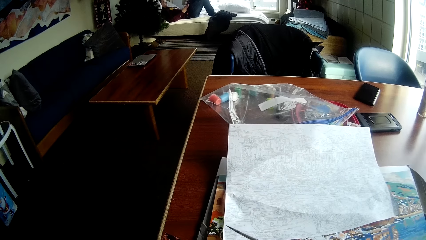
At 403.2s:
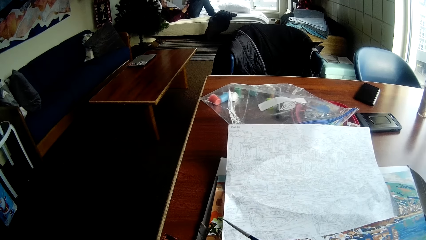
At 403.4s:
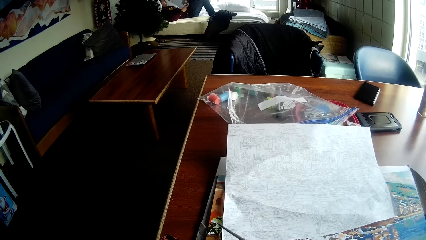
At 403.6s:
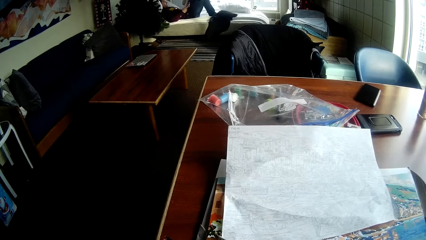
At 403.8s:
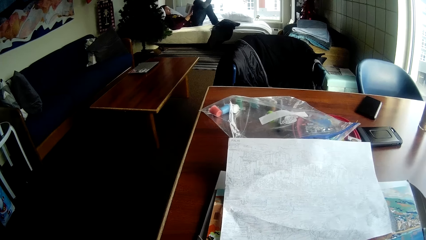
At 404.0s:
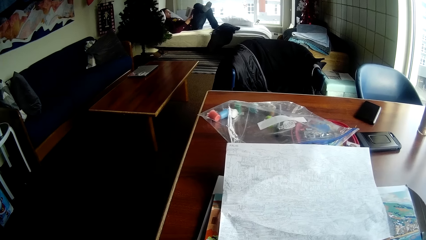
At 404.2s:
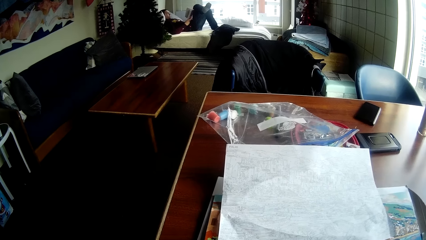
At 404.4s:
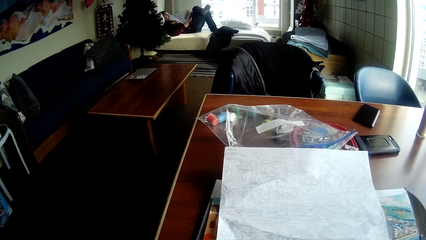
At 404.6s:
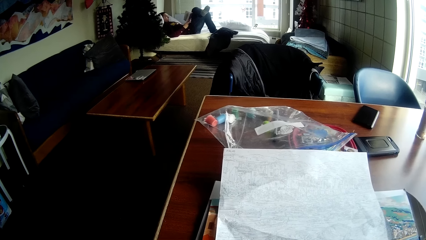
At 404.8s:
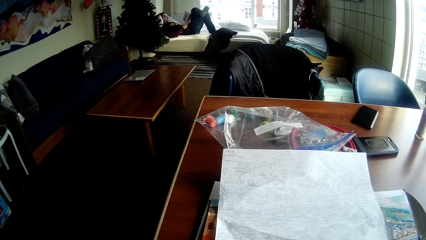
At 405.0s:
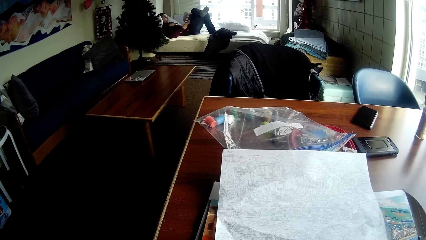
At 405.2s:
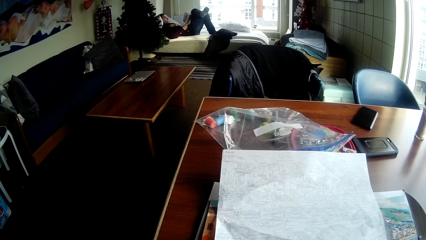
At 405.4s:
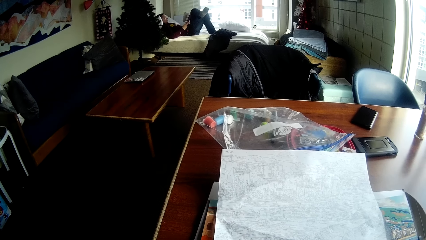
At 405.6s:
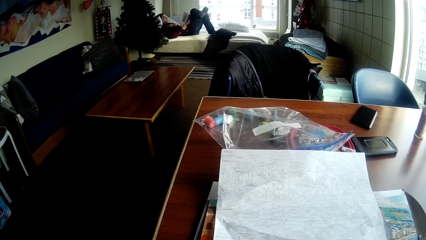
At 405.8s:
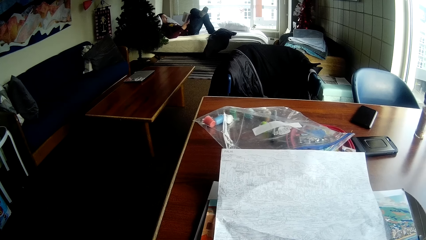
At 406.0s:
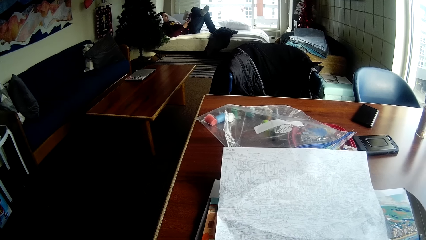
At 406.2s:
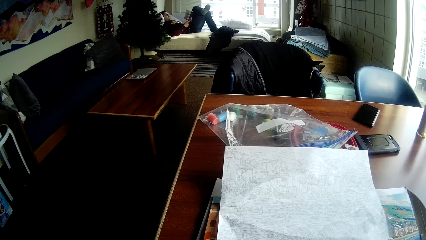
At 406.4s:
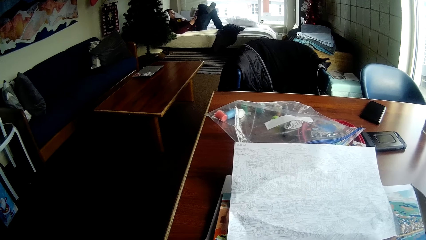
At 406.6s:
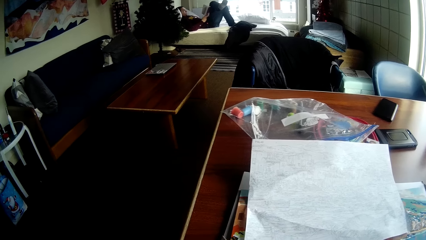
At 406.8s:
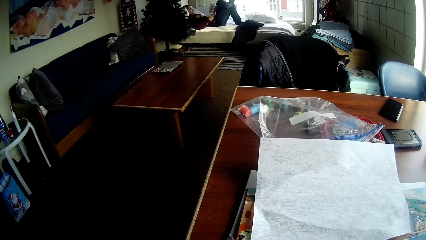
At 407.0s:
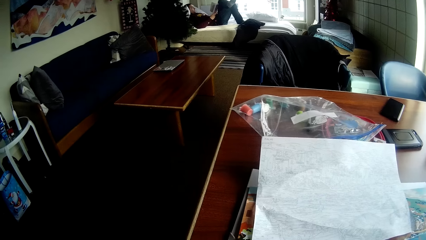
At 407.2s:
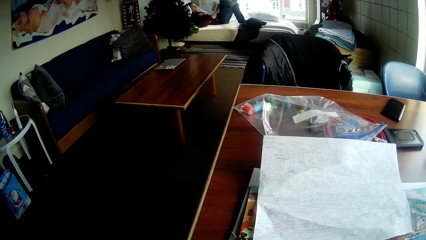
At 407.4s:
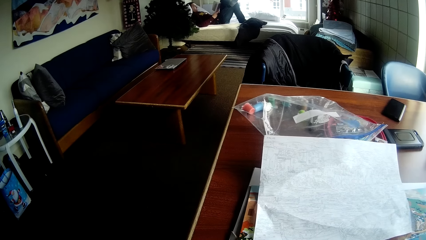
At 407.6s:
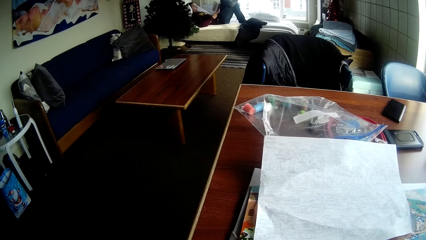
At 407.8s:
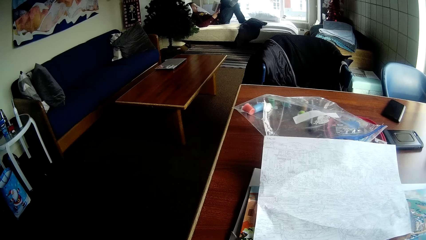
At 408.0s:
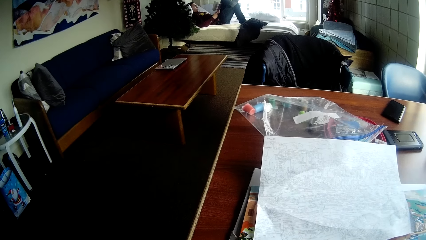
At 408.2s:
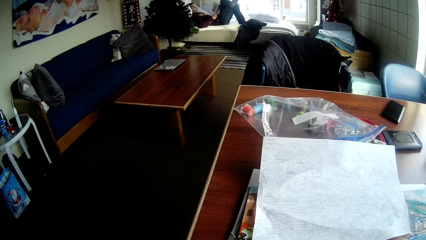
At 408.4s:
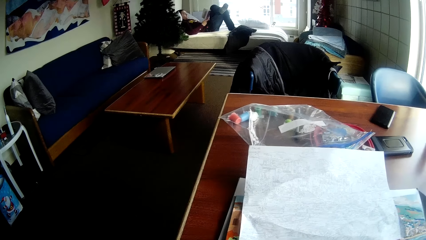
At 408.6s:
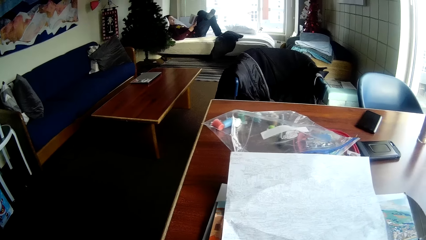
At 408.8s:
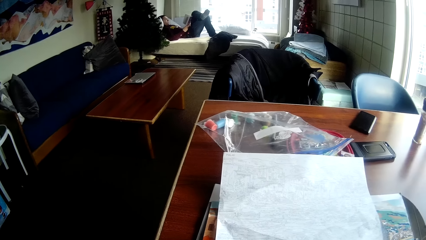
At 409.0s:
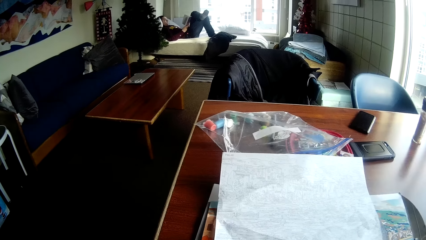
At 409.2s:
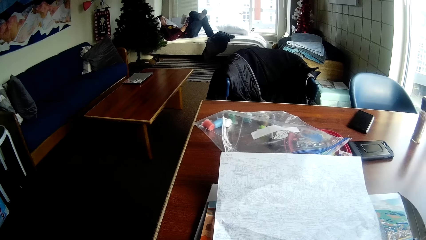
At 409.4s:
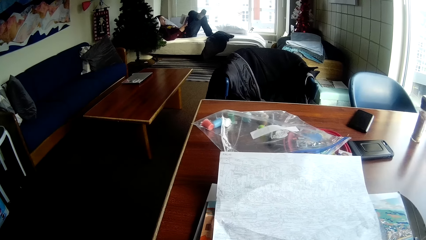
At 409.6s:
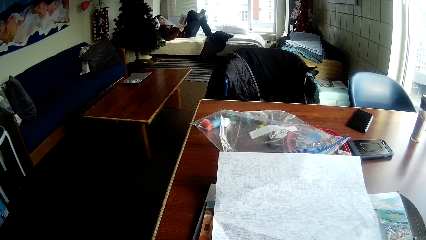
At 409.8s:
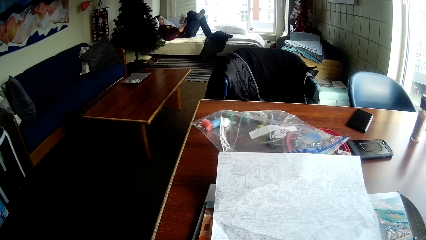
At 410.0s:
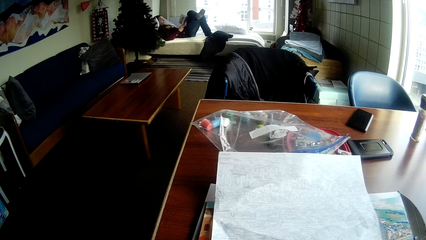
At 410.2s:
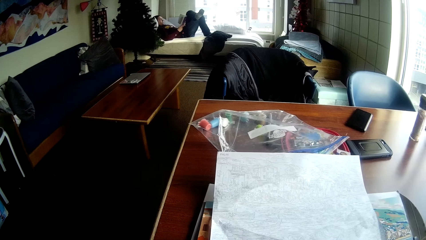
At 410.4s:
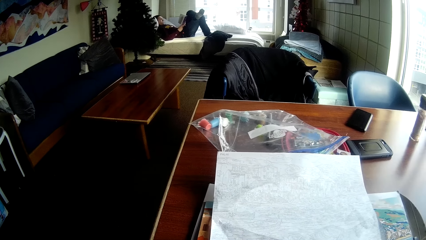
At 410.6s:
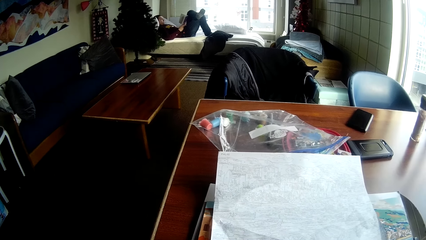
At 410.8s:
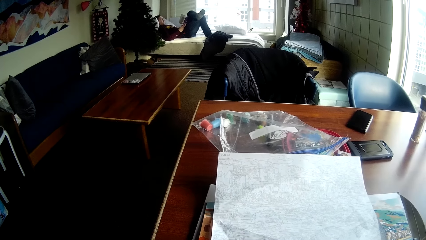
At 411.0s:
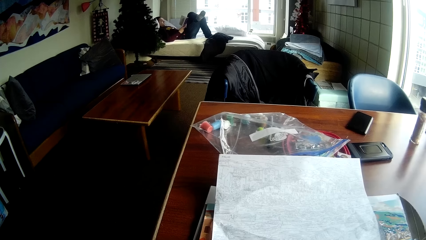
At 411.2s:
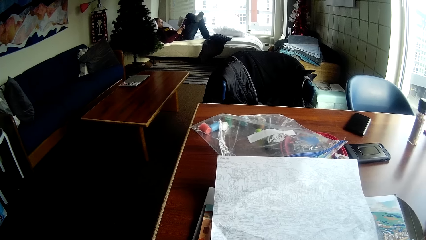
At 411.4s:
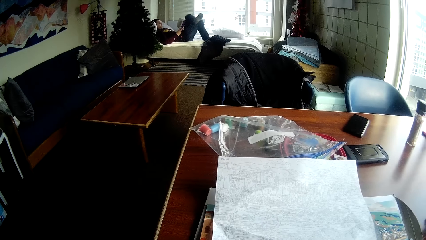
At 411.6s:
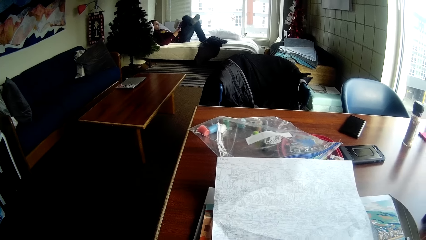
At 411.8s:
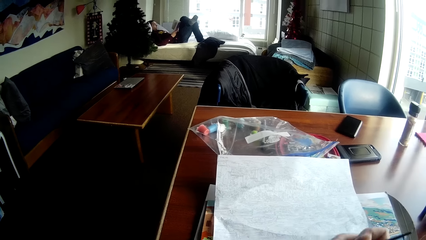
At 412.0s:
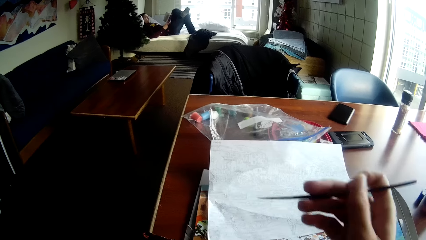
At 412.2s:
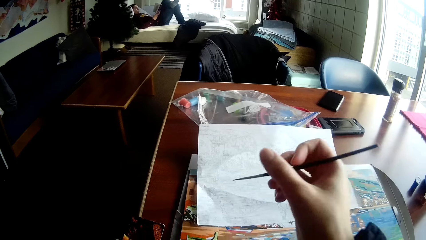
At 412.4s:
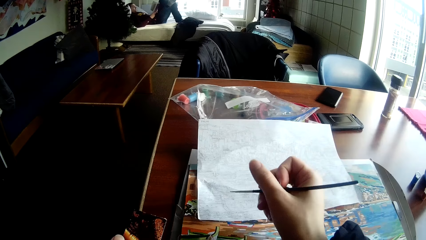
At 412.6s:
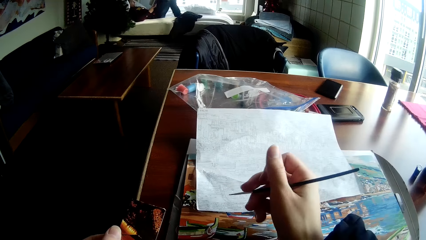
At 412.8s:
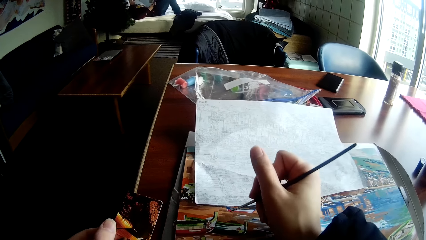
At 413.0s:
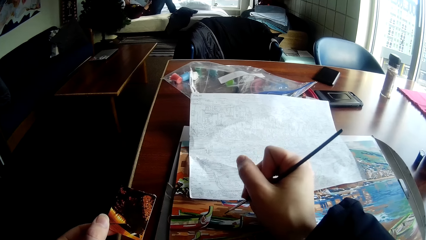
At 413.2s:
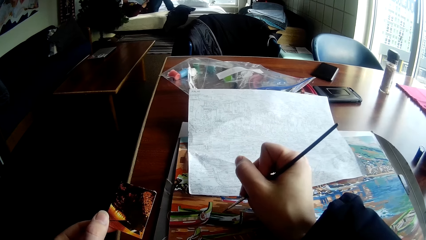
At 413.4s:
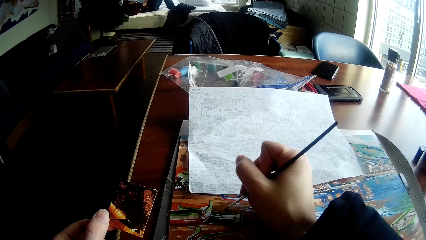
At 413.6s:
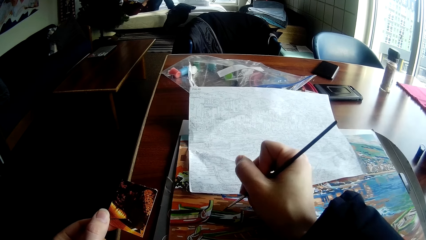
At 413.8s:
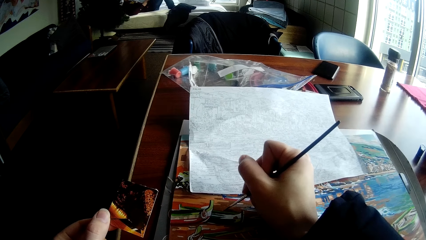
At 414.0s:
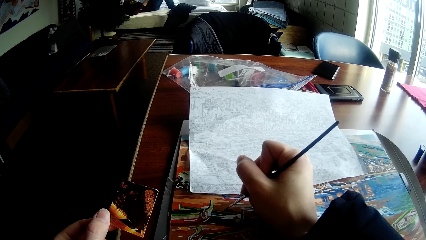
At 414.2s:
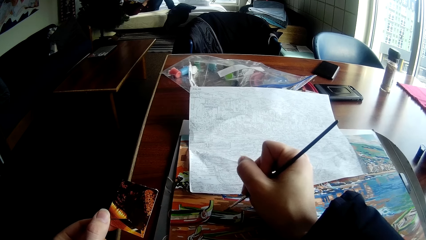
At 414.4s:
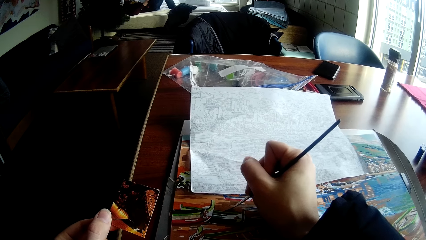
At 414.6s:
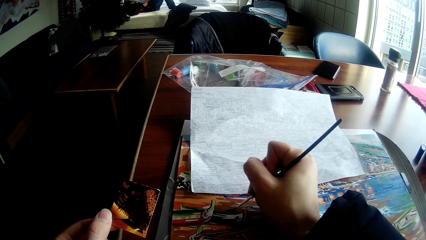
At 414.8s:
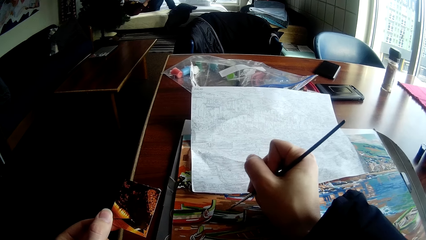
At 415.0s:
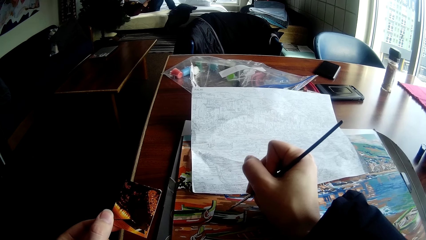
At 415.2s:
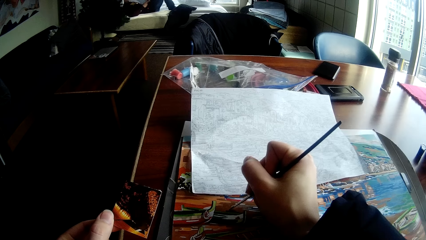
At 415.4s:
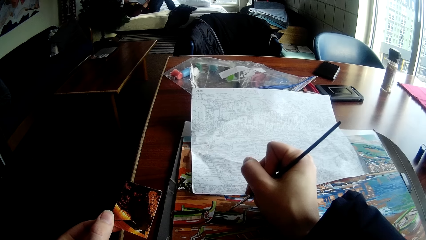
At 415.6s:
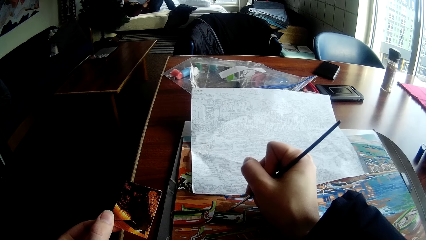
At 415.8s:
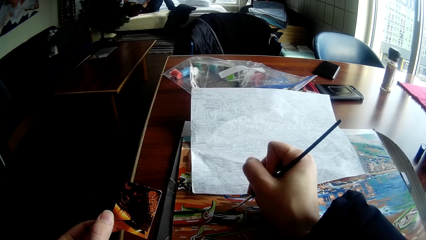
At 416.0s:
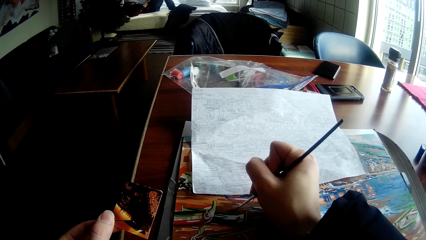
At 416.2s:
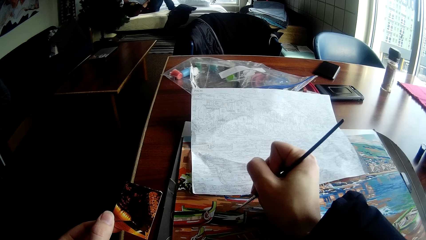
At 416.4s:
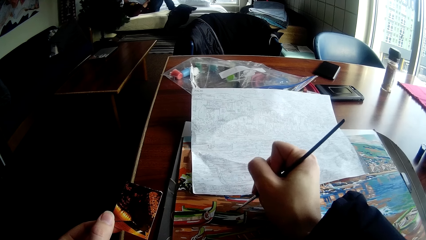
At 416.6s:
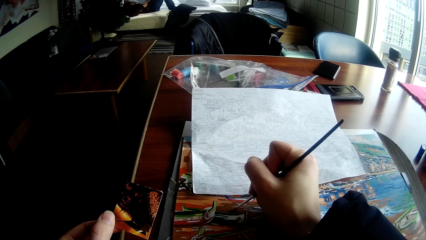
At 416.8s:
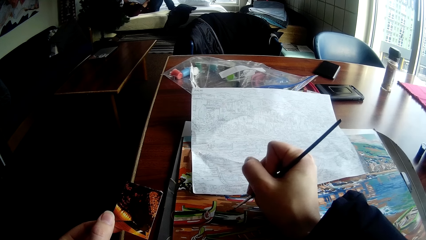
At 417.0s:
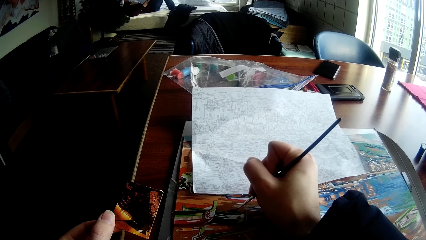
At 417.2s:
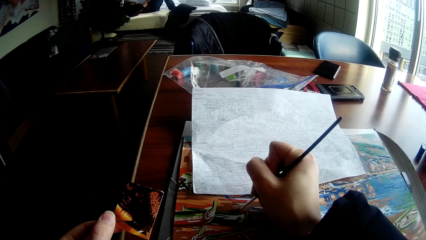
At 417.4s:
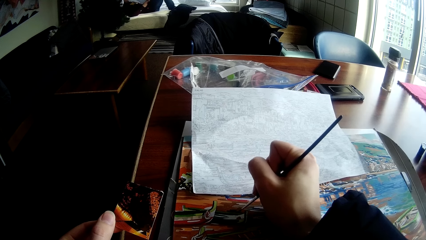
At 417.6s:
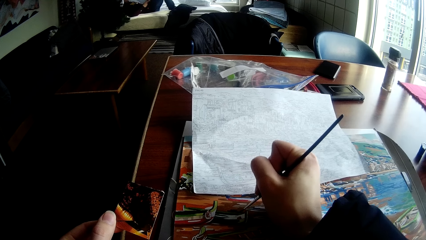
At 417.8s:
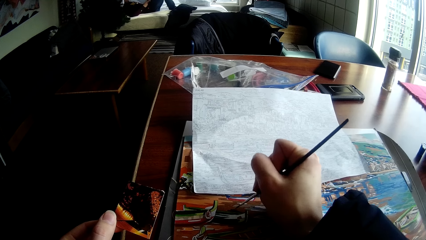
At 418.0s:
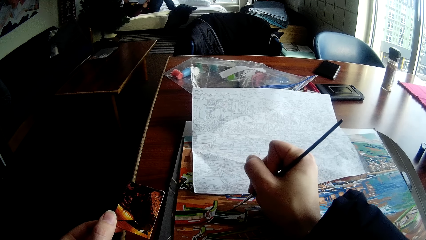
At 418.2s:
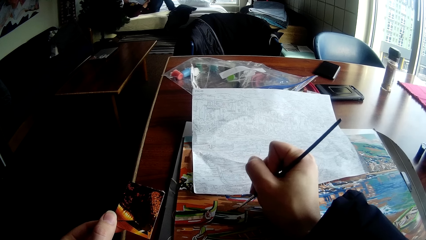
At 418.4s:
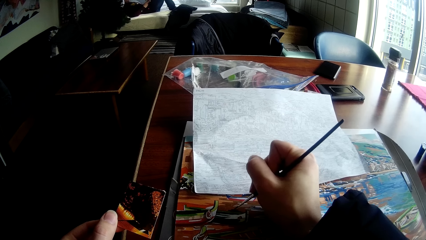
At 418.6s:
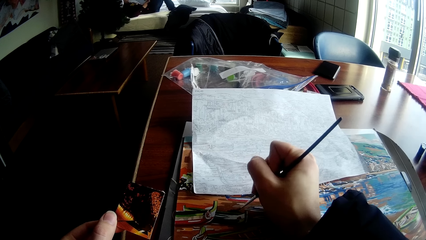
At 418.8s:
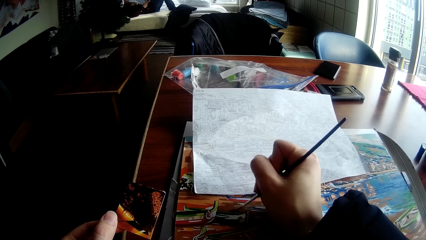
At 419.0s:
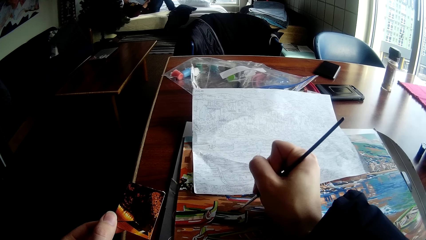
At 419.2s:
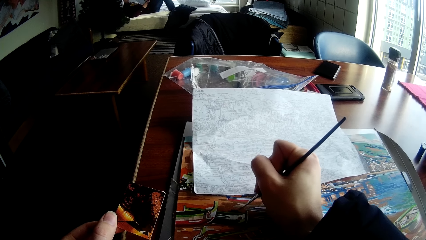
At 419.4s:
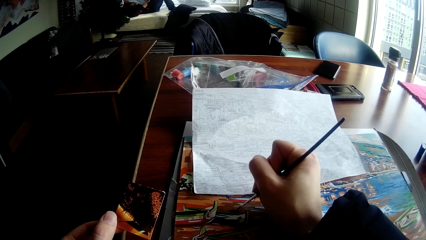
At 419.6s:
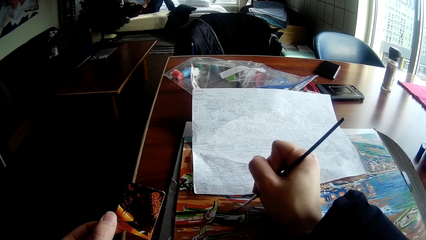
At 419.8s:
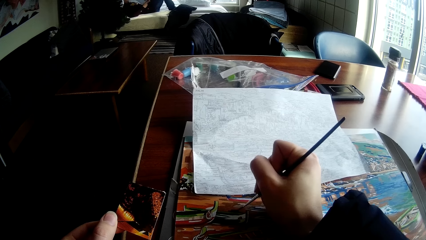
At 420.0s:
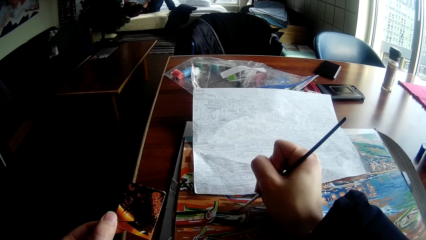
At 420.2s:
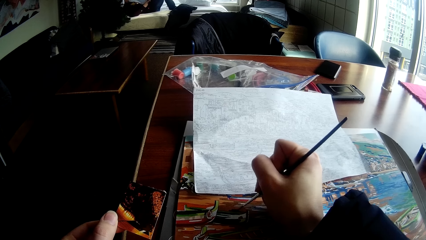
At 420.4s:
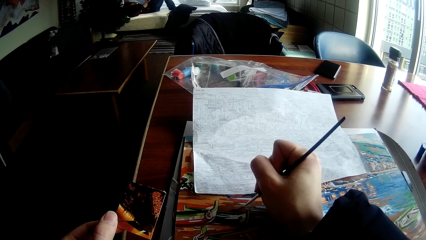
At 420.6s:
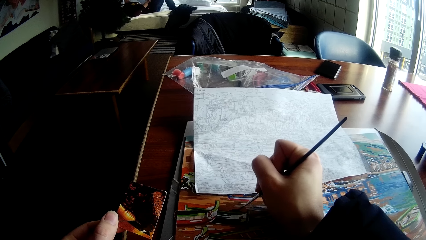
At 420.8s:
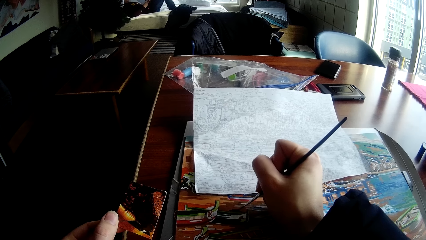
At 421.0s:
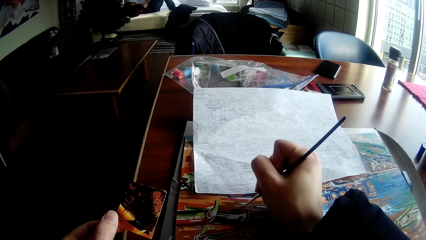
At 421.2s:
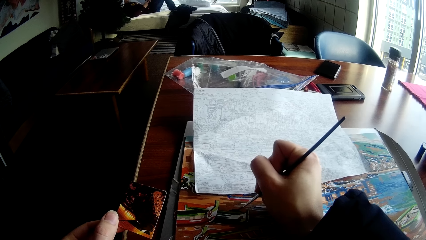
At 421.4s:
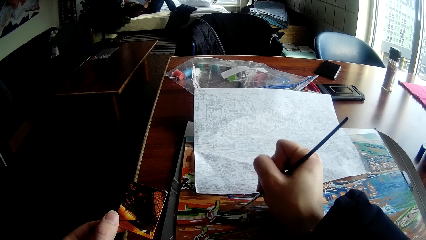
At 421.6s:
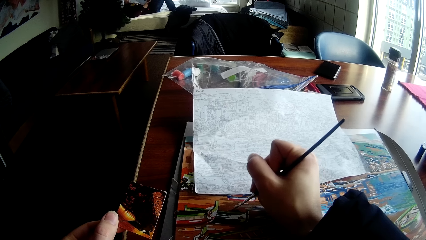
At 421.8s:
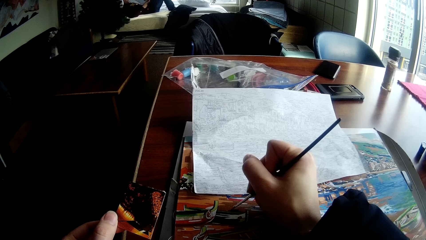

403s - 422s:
The camera wearer paints the drawing on the table with the painting brush in his right hand.
